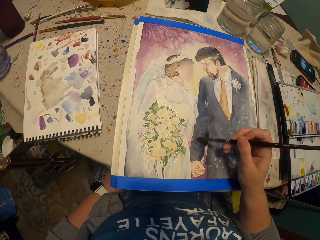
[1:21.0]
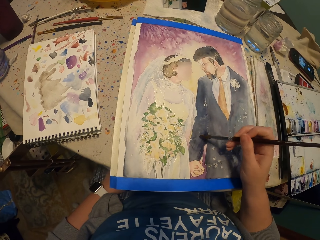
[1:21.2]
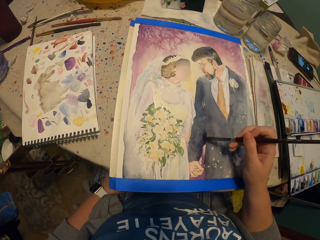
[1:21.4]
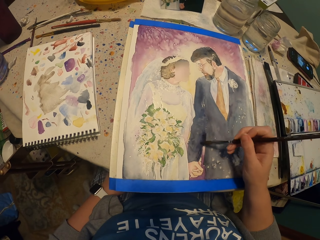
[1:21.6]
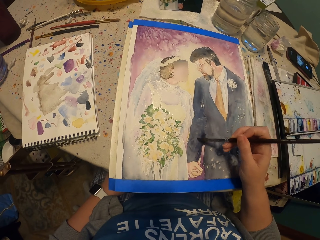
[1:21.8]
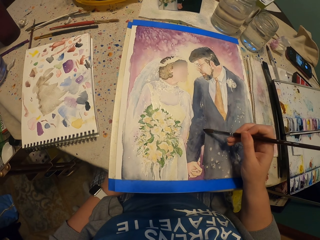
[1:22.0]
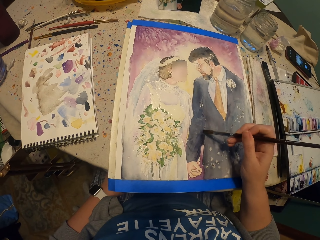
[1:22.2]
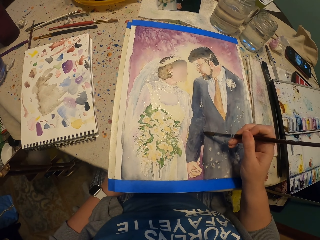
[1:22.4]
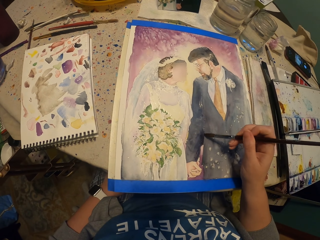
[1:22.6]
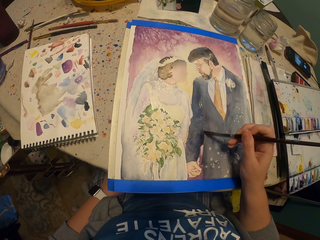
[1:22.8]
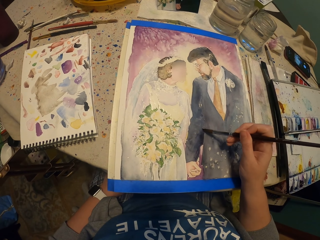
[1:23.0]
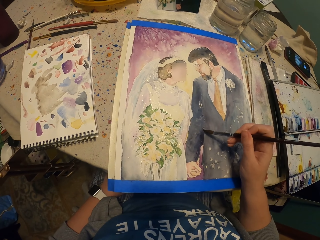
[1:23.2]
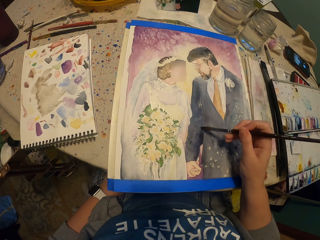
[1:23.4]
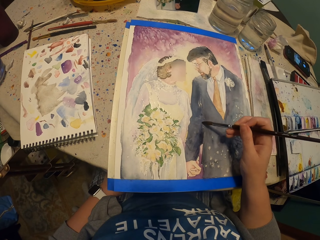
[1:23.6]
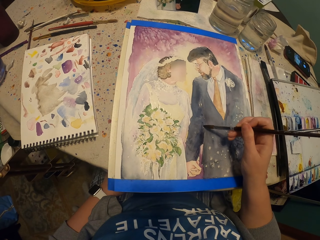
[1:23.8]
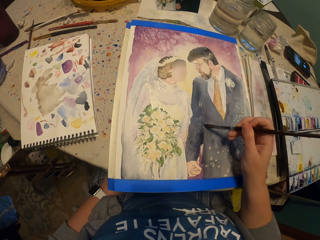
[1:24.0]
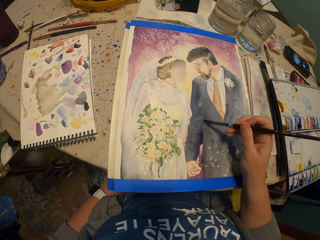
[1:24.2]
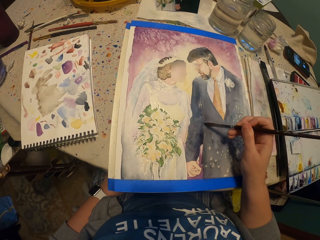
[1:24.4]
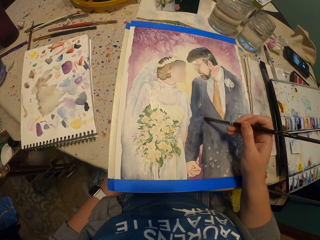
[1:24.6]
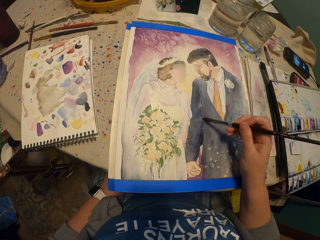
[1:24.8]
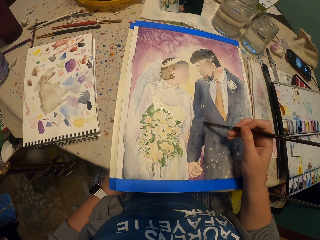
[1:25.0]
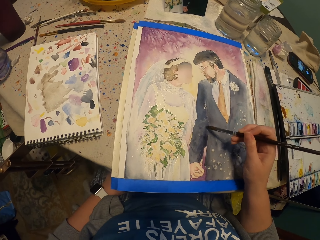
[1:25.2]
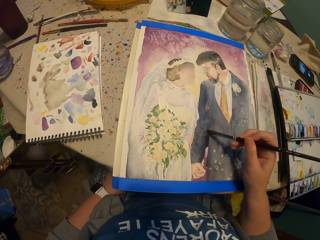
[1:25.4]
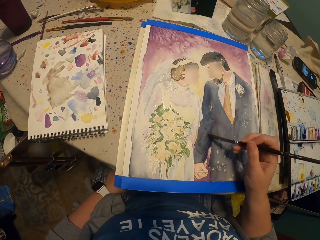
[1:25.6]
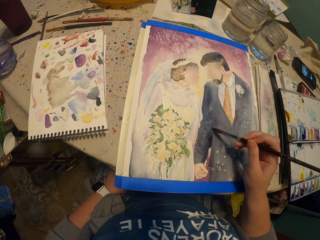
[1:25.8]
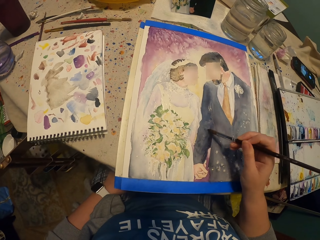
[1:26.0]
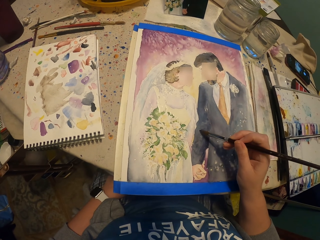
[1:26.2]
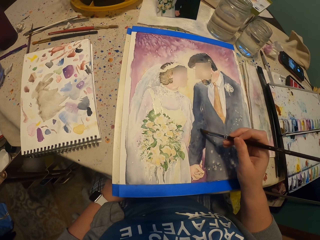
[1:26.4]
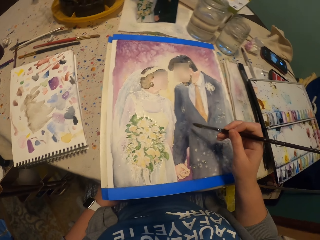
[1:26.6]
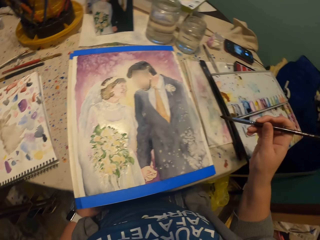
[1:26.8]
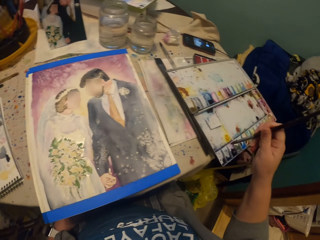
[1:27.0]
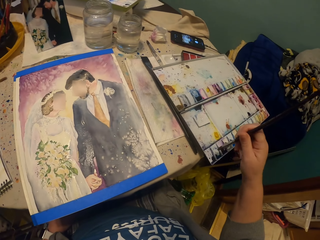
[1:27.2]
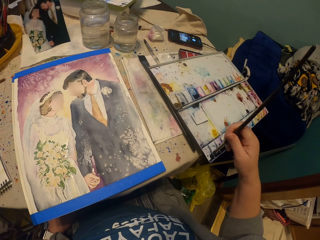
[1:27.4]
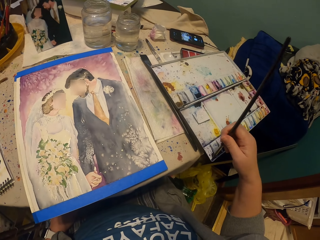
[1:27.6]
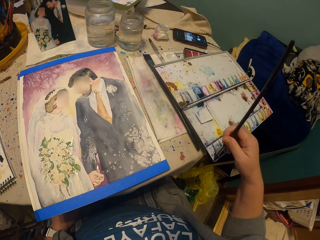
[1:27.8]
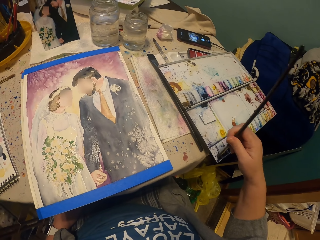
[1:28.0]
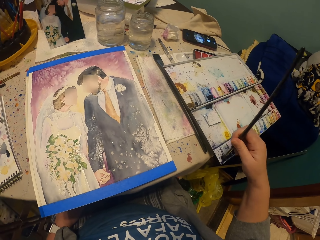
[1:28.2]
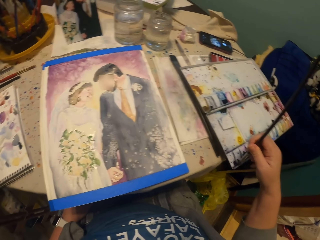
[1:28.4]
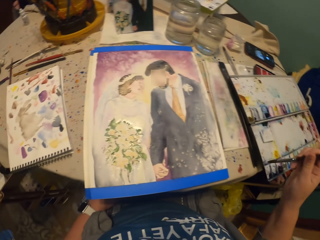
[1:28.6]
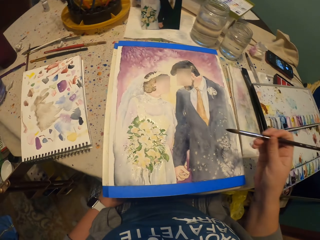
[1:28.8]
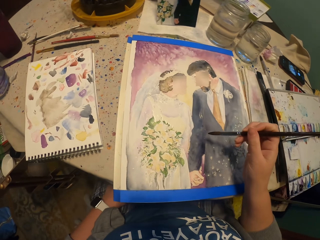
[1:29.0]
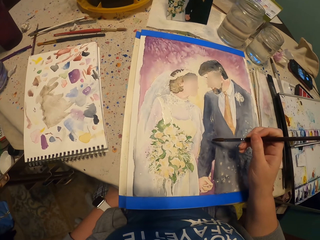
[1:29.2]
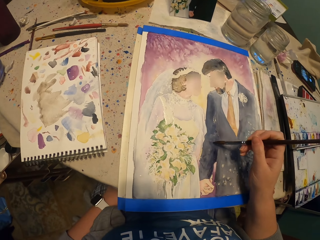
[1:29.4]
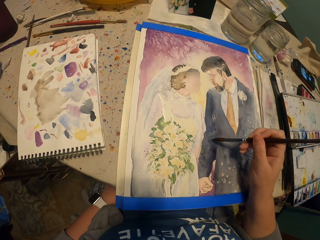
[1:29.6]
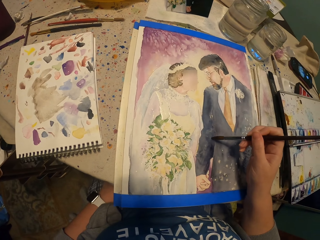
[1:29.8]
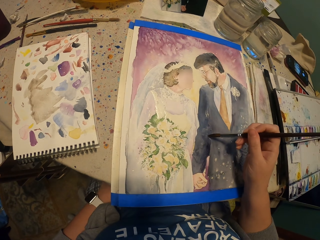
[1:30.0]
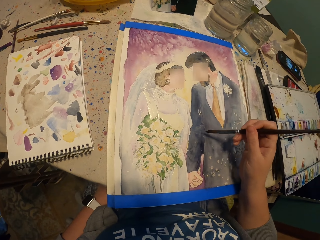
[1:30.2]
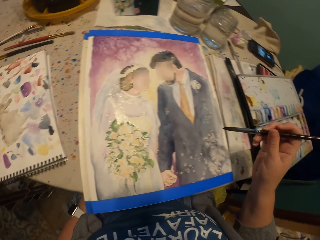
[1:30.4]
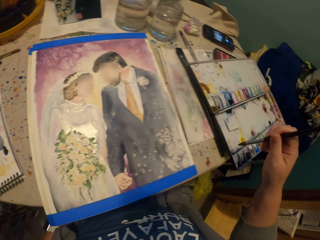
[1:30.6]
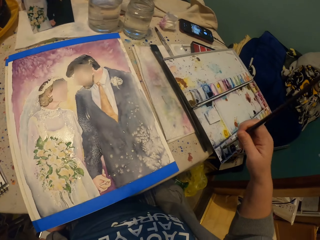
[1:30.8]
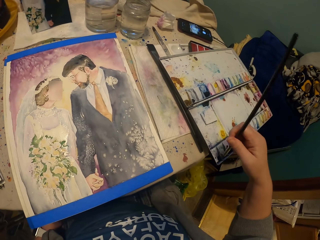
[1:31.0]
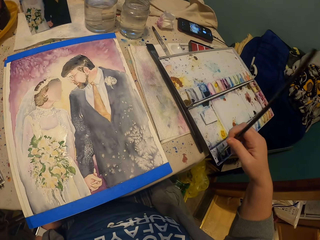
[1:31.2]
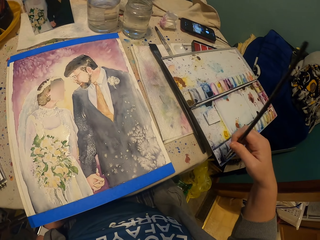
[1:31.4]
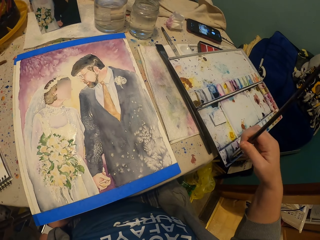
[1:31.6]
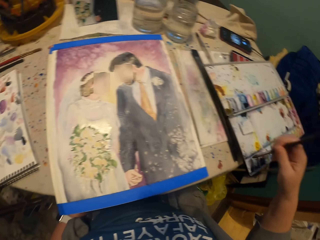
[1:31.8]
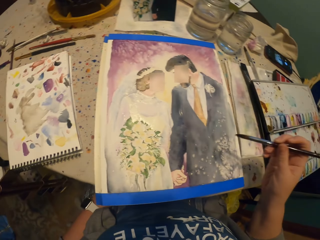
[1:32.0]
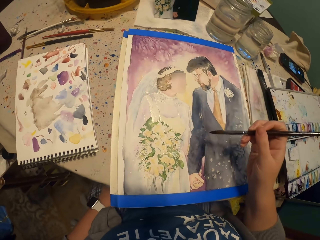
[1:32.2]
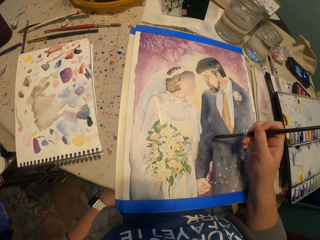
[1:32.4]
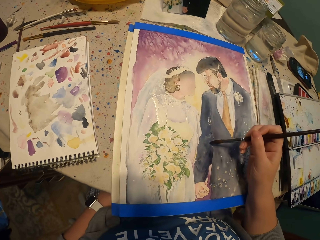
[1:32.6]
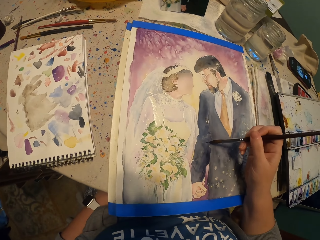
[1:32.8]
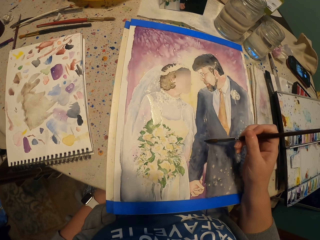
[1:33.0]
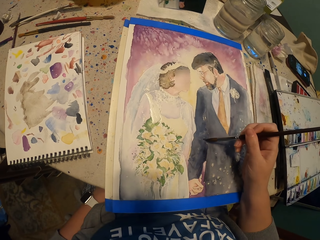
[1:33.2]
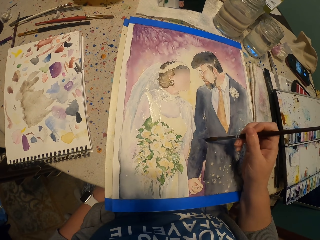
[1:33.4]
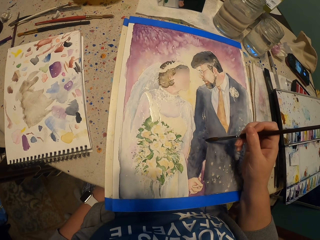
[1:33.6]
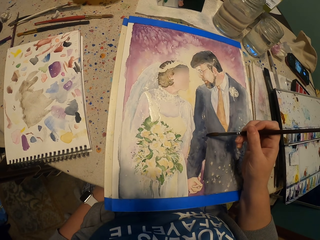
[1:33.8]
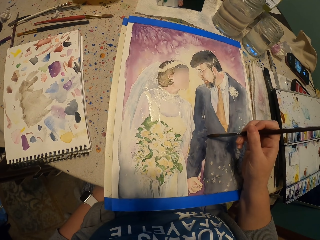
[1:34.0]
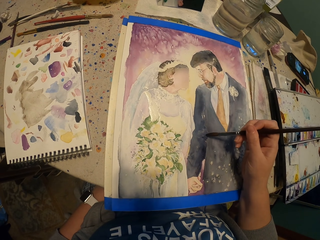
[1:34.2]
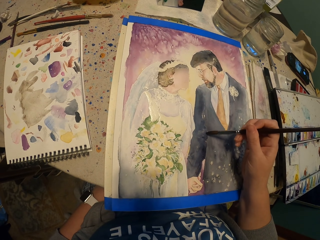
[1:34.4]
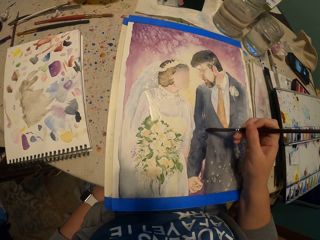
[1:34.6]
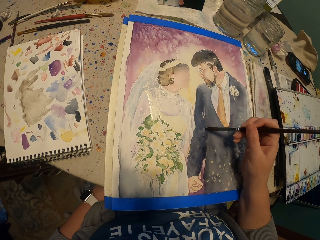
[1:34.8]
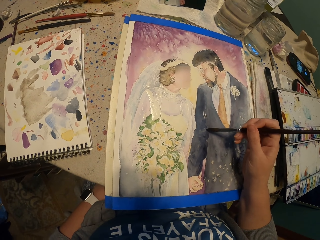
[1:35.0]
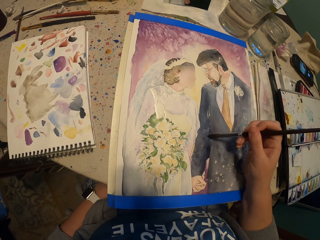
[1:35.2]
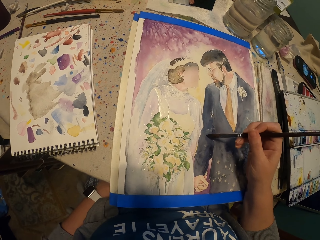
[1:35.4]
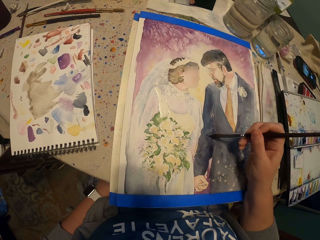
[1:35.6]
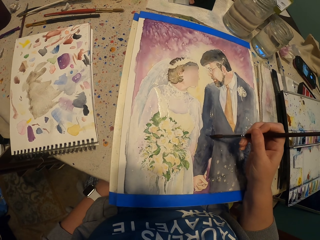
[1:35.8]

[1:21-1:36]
The camera wearer picks the paint with a brush. They apply the paint on the picture. They pick the paint with the brush. They apply the paint on the picture.

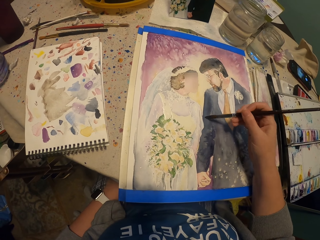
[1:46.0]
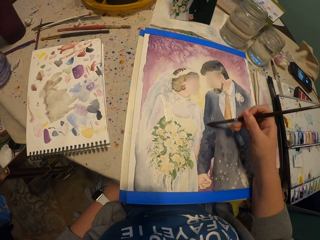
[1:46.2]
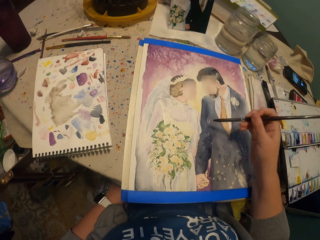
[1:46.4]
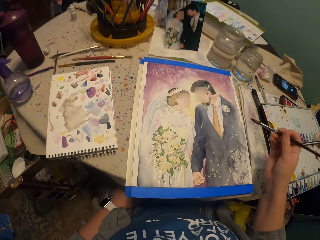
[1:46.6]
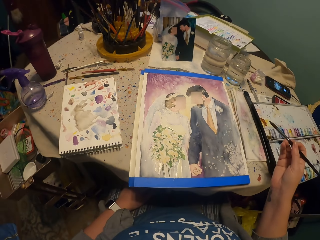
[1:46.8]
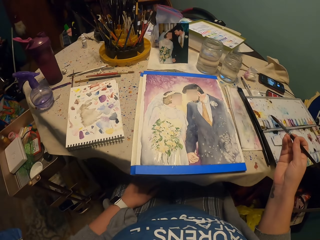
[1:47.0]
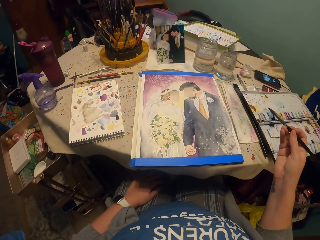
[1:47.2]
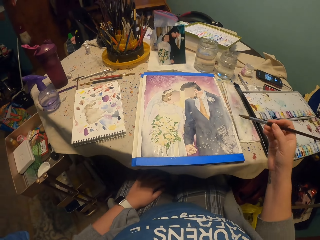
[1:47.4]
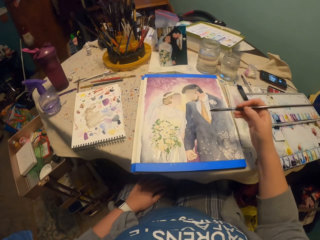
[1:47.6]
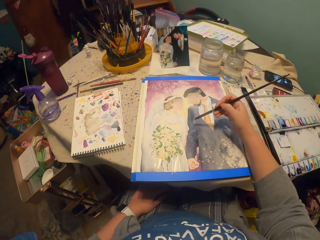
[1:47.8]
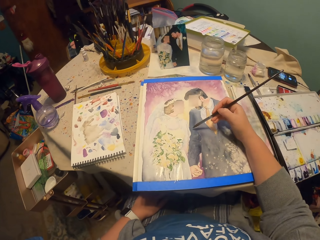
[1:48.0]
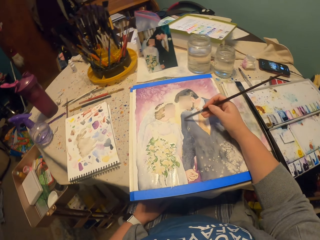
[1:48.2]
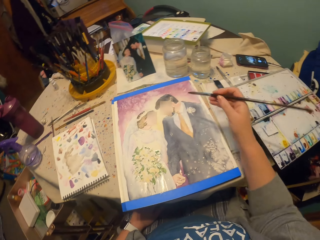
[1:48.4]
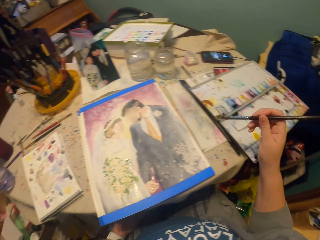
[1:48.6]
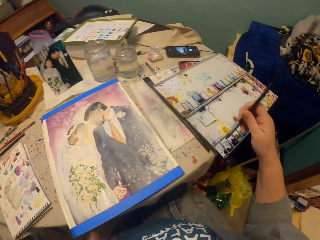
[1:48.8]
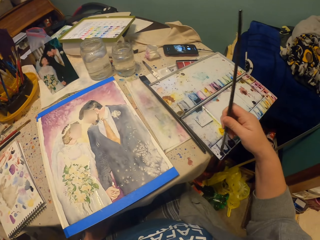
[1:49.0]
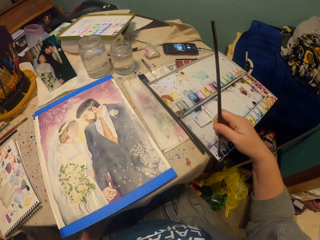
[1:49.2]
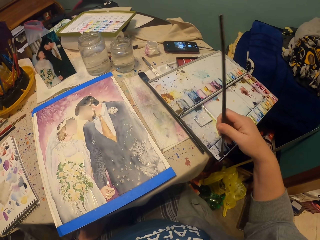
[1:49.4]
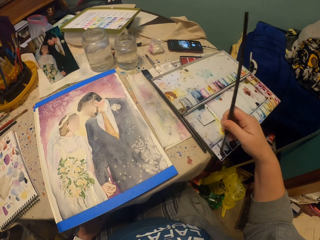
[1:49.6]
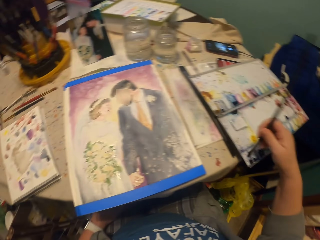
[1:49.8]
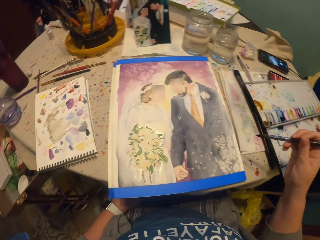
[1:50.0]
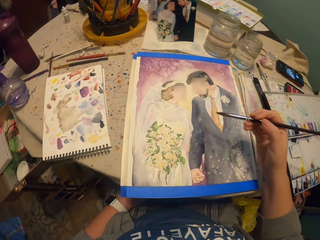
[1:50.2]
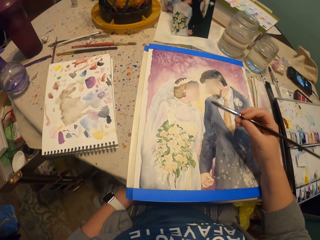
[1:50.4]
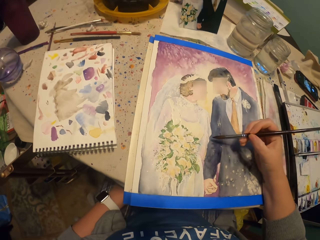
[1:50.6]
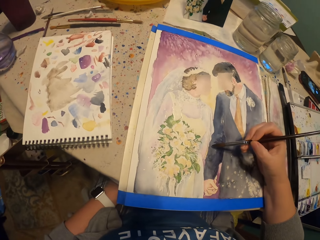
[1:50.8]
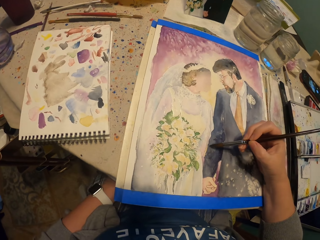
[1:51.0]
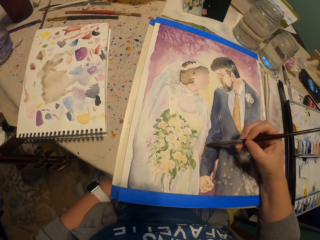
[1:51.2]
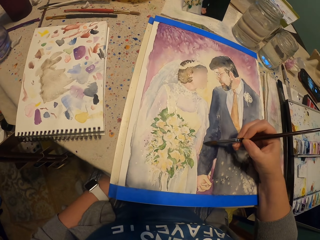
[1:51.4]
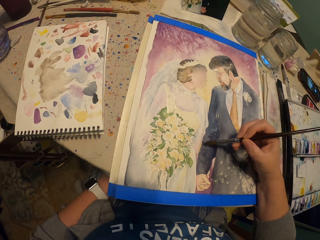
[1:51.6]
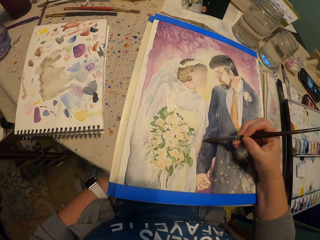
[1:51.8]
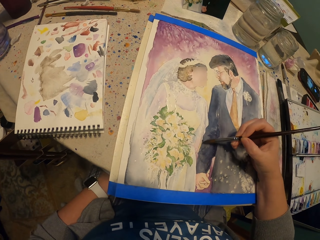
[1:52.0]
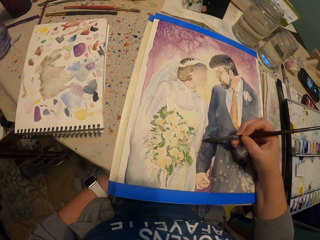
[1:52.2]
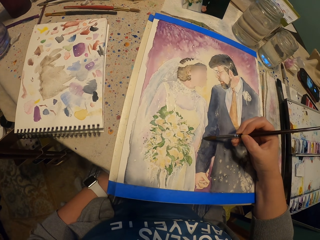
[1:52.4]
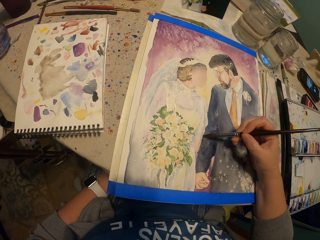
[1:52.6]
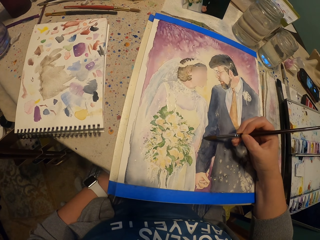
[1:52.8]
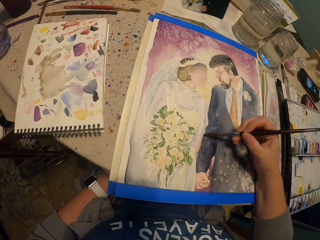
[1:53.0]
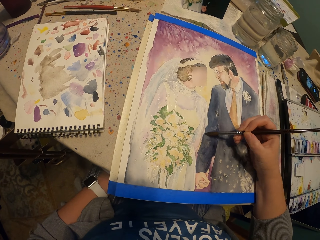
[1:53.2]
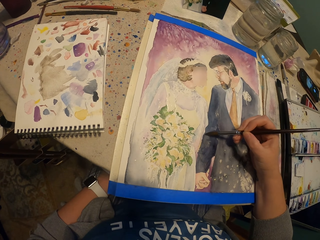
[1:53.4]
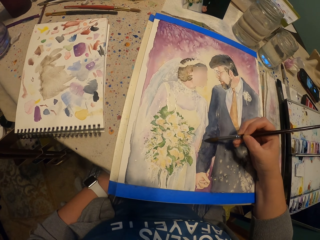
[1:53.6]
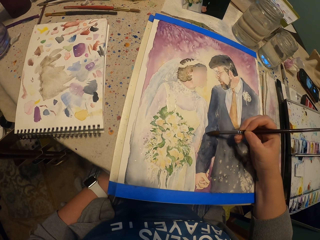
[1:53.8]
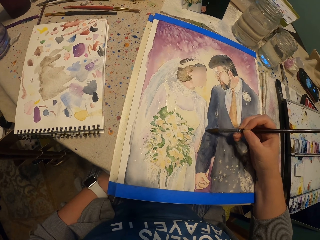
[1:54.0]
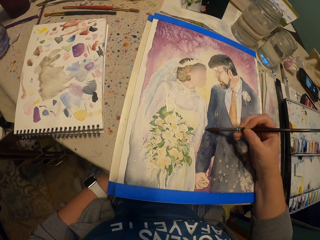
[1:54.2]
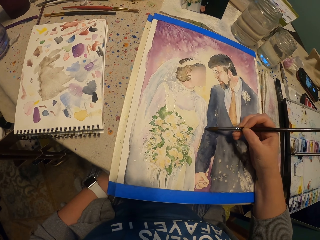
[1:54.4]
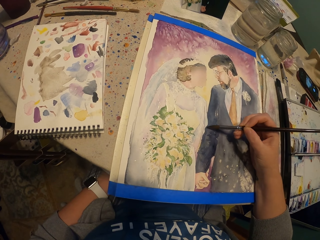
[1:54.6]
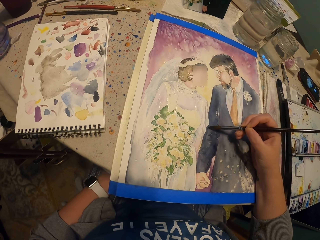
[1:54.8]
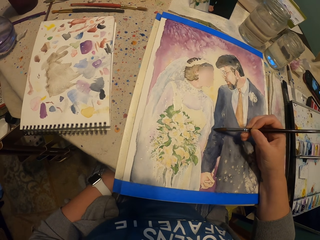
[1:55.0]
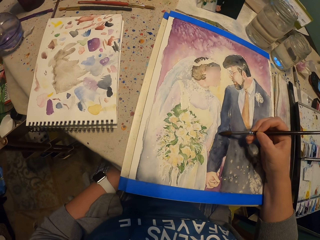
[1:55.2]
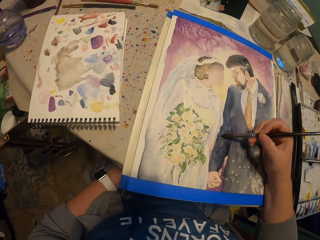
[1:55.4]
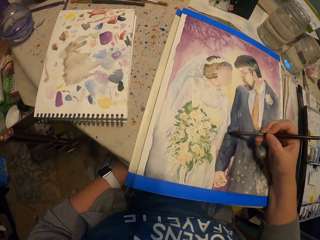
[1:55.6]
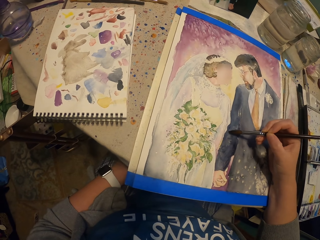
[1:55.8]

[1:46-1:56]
The camera wearer picks the paint with a brush. They apply the paint on the picture.
